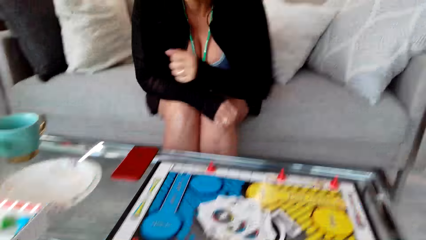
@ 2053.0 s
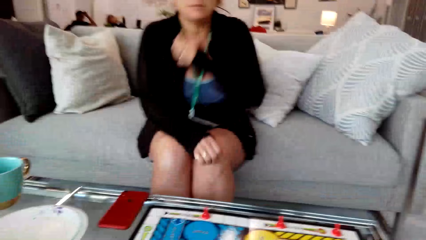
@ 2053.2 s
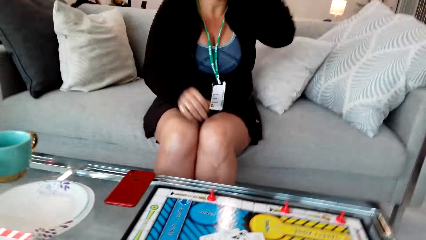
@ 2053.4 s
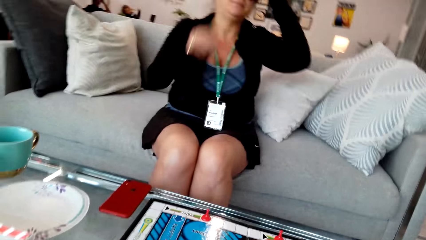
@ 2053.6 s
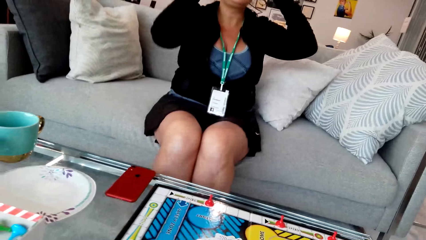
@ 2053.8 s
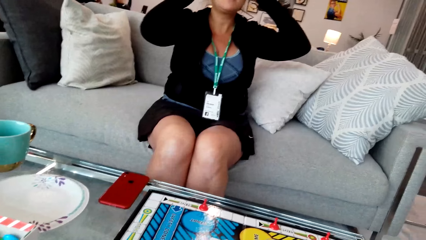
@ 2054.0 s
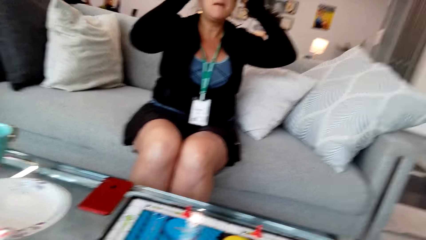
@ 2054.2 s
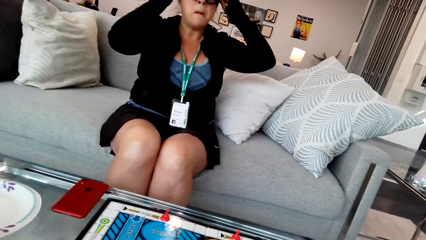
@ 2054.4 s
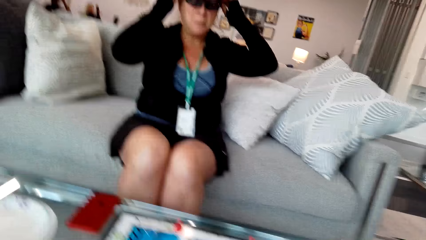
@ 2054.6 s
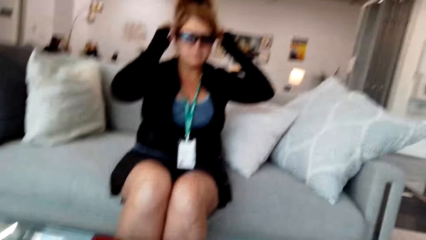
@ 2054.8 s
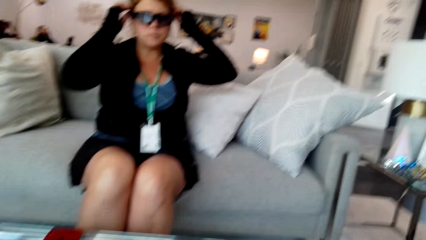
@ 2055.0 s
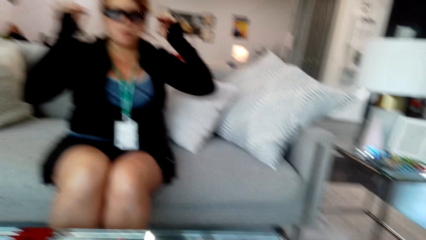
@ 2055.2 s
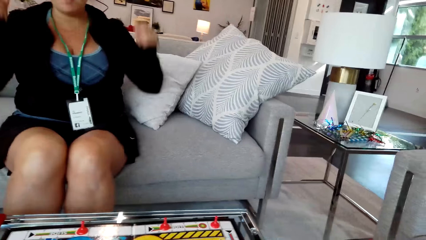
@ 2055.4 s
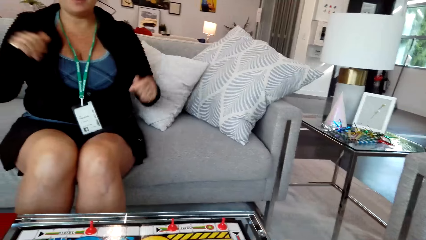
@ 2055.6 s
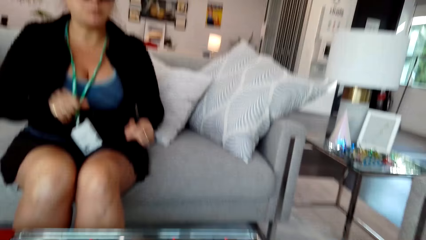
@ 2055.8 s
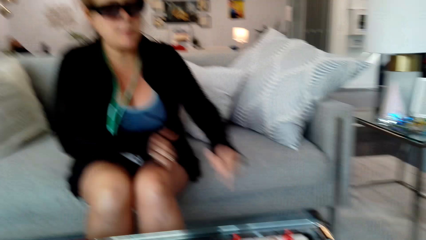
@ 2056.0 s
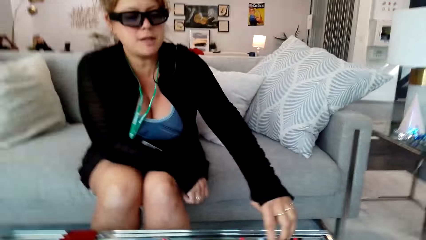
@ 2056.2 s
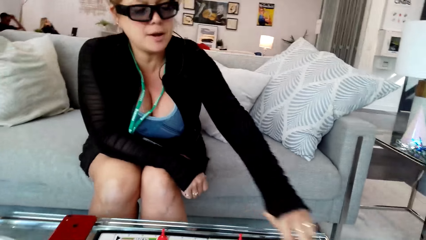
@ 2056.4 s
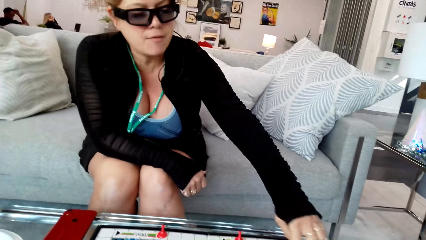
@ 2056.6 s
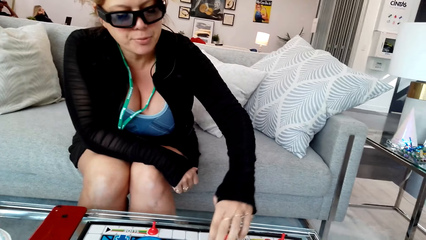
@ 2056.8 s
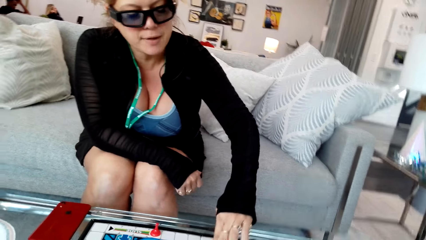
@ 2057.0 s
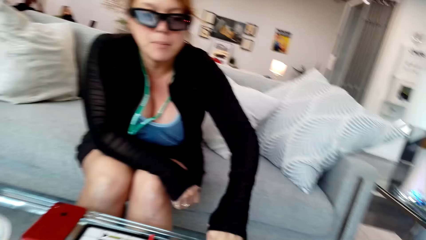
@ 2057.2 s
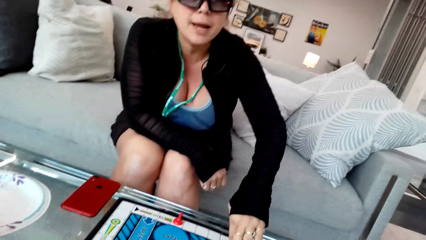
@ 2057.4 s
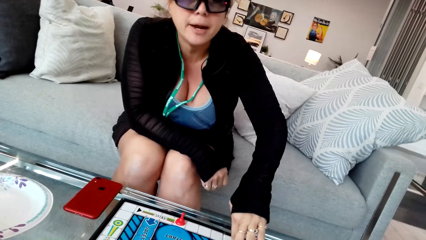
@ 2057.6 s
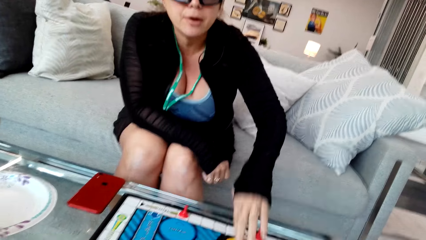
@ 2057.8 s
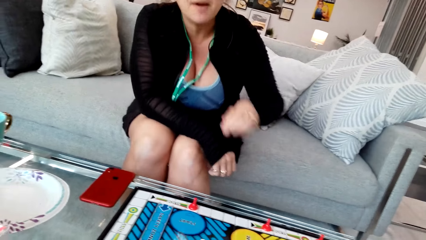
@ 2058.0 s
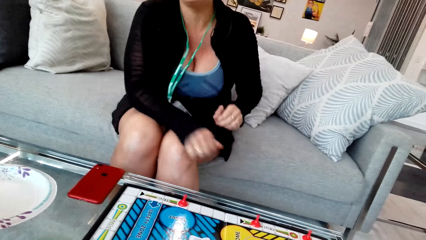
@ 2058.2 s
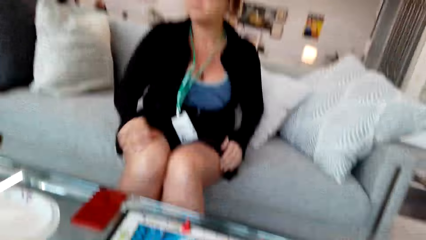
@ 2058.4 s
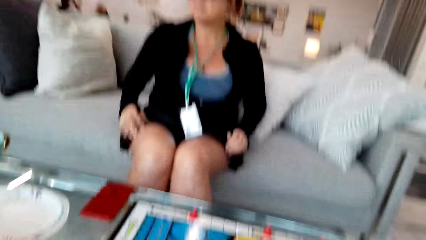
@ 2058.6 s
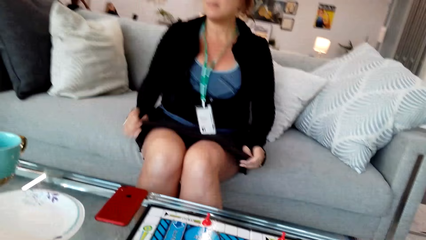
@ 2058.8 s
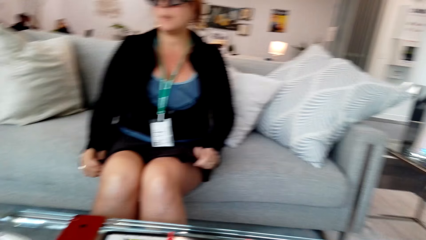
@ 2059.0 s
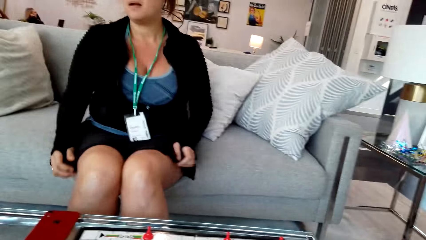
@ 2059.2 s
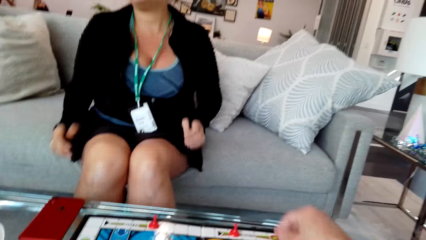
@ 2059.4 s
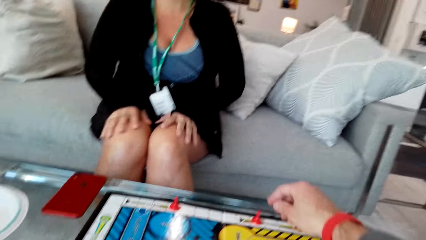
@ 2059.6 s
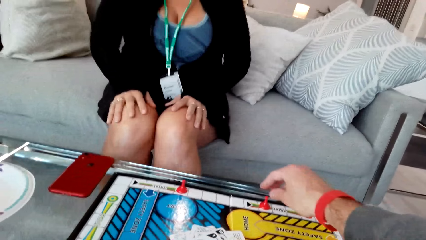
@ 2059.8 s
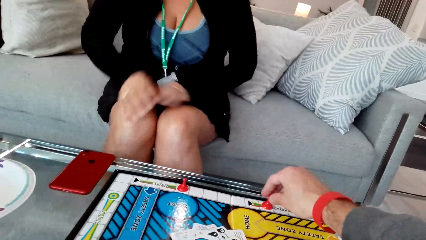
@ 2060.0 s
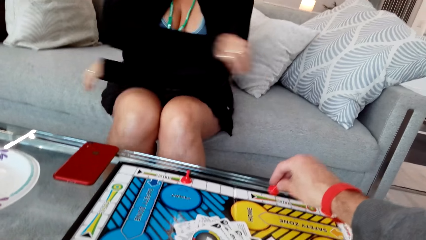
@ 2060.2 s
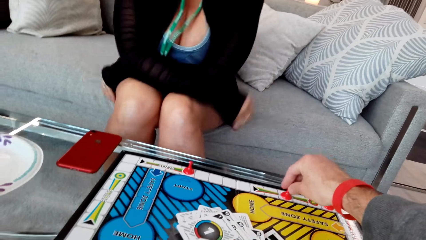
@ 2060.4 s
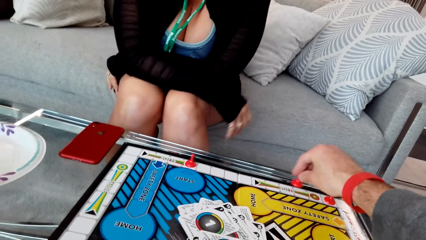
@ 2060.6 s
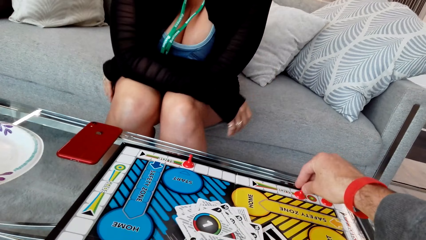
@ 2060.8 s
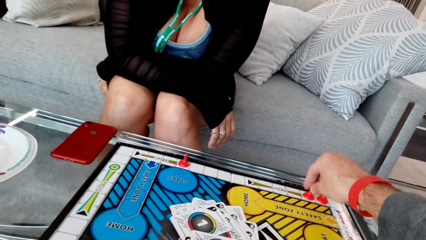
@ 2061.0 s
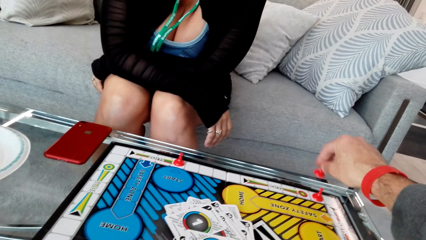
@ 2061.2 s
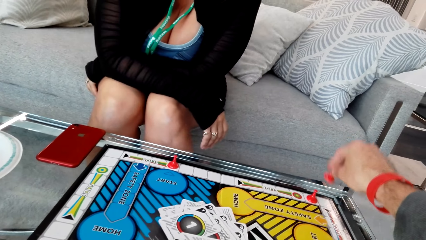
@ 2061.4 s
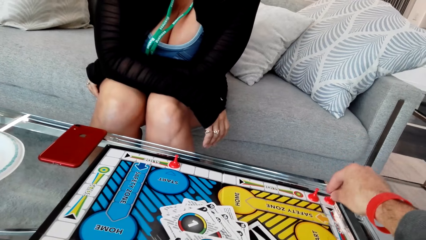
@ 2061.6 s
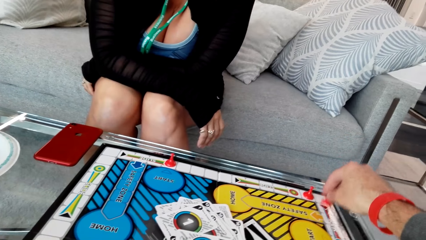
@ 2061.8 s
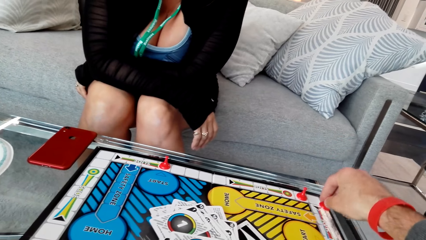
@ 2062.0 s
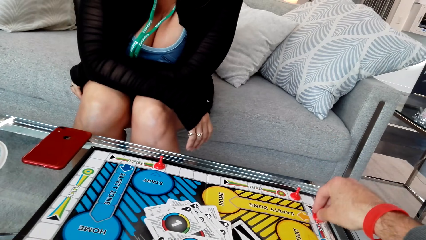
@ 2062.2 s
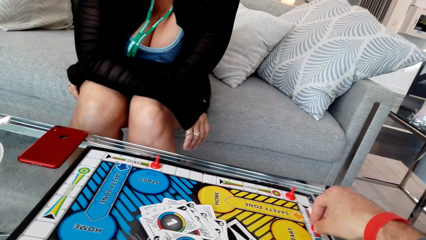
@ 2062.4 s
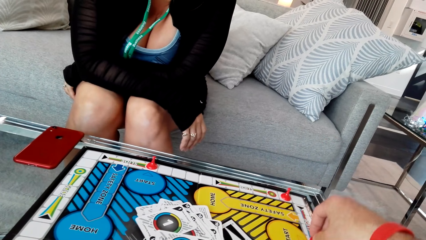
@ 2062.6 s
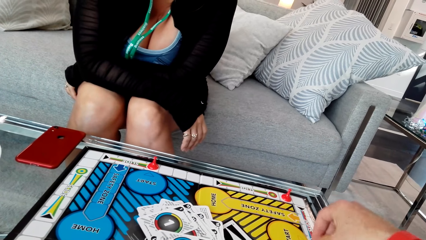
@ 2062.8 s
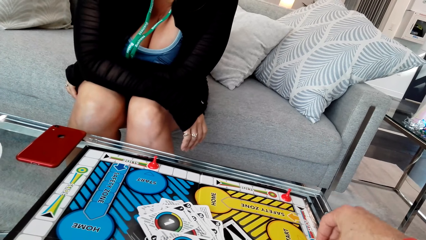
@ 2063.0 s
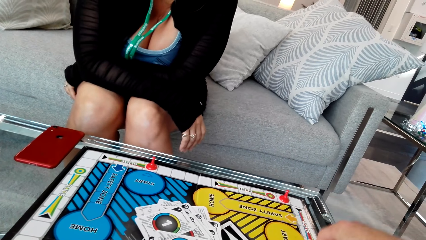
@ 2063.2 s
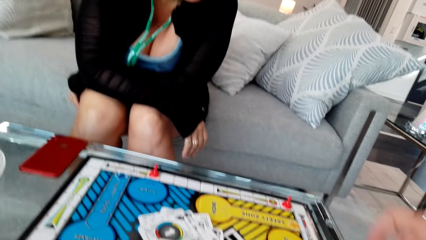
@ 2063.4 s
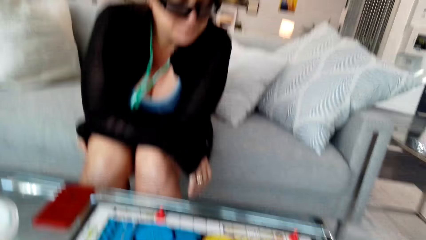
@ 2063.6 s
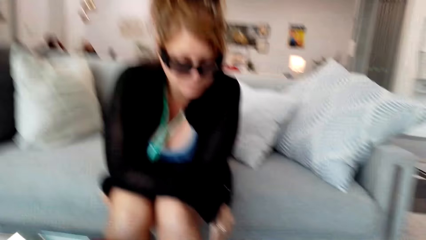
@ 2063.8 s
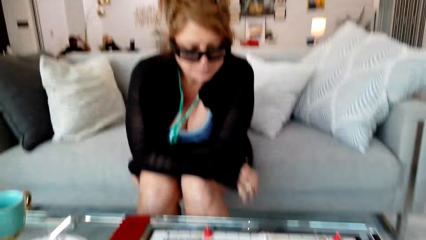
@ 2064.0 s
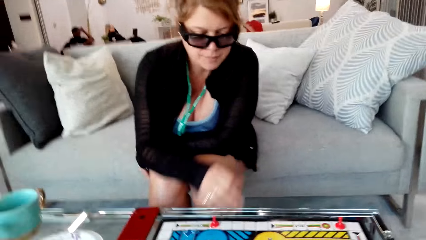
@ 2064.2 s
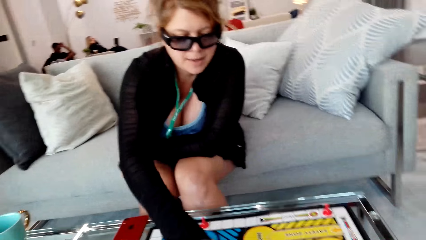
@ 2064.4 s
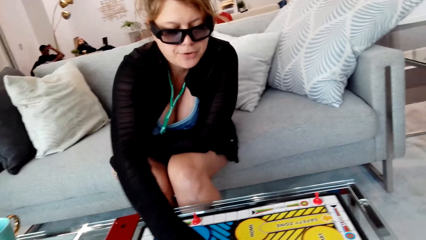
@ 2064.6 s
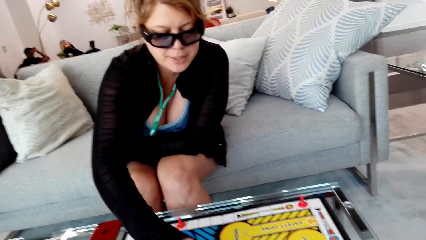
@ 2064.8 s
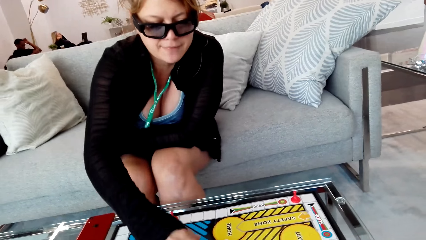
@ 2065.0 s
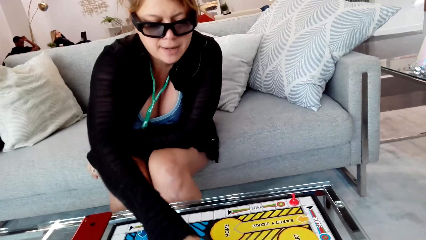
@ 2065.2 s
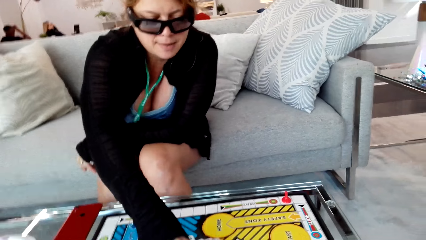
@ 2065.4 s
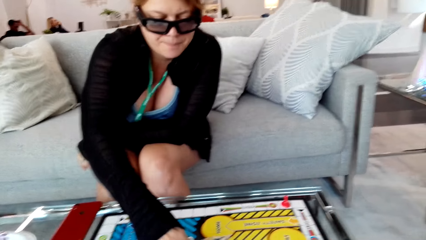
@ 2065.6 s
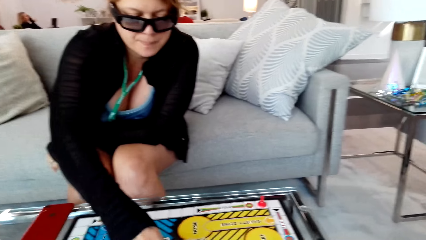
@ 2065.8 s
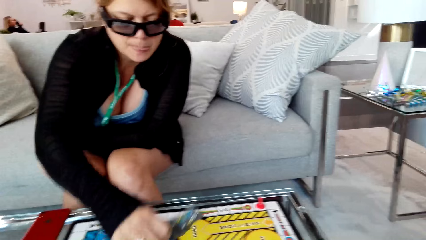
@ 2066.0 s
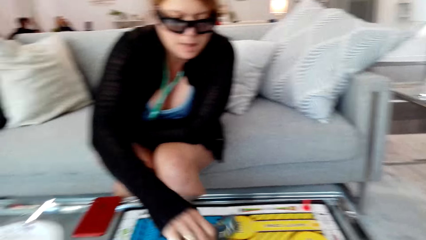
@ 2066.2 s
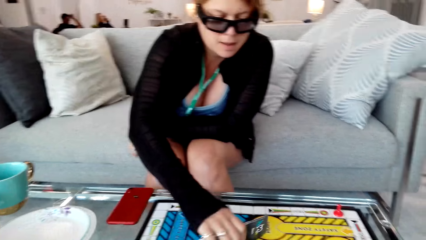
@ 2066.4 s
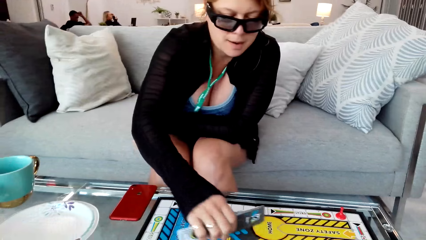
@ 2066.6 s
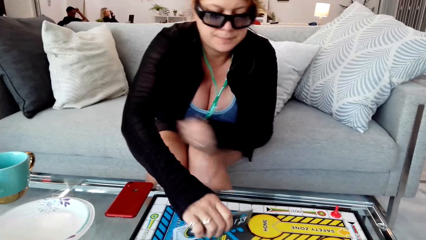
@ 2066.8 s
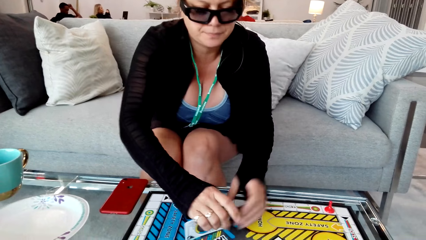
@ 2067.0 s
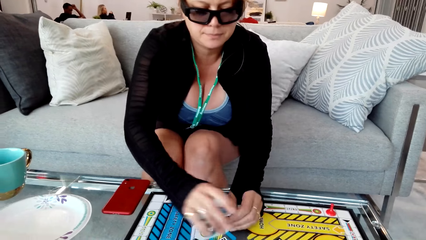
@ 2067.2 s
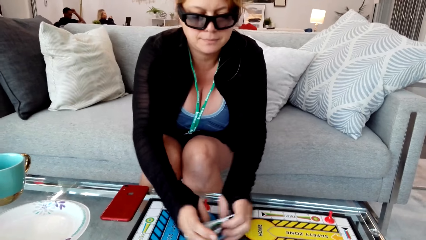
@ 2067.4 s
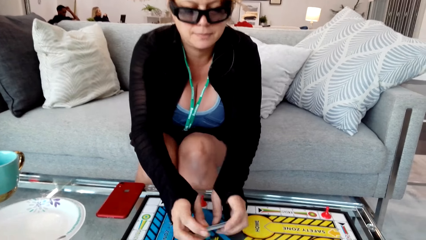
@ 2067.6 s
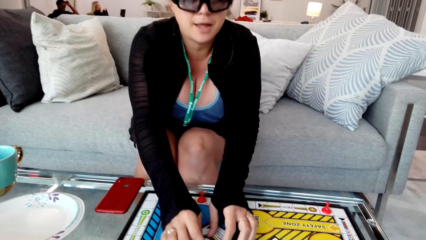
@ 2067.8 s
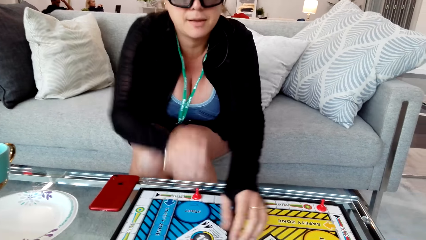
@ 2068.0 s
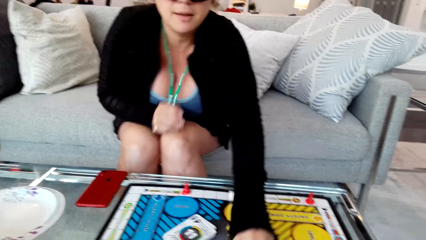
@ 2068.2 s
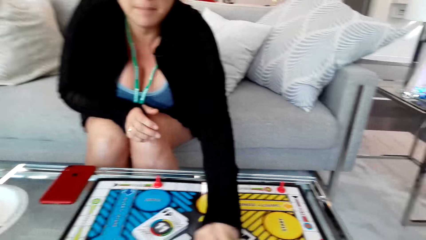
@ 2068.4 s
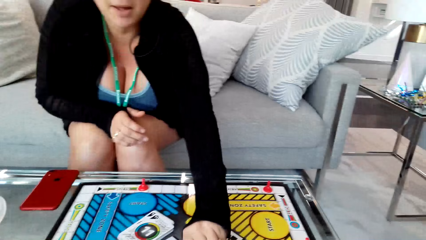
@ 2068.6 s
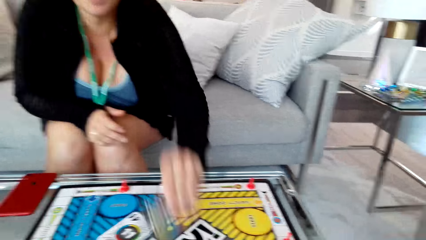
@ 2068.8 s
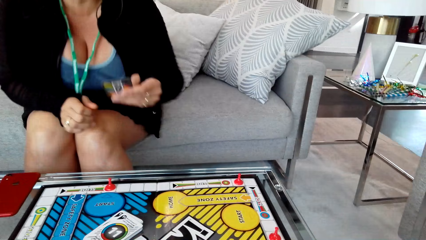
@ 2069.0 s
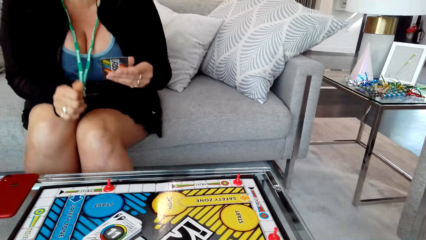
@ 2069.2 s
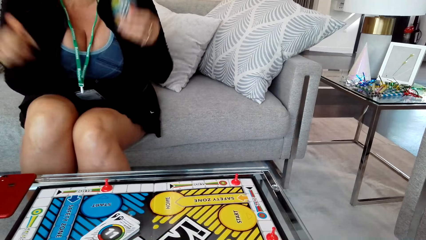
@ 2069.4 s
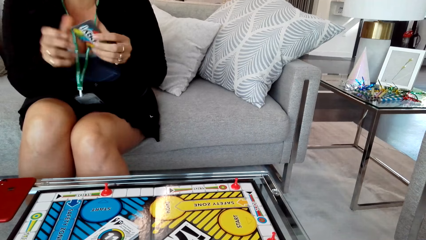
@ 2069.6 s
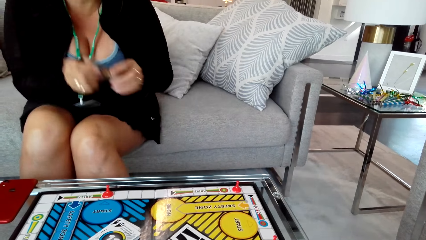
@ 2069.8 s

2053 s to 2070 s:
The camera wearer converses with a woman. They play a game with the woman. They converse with the woman. They play a game with the woman. They move a pawn on the board. The woman picks a card.
